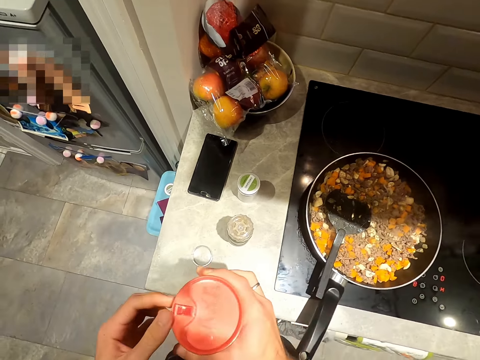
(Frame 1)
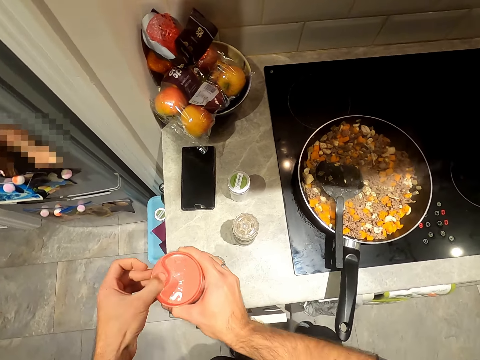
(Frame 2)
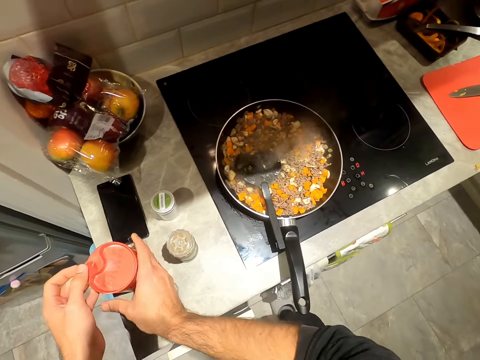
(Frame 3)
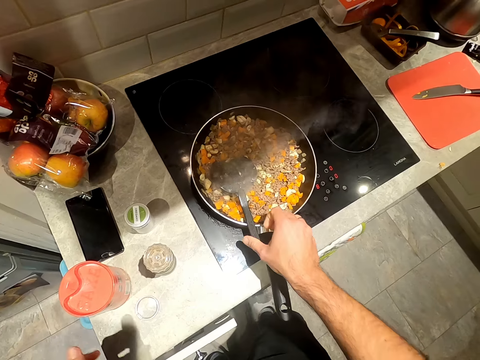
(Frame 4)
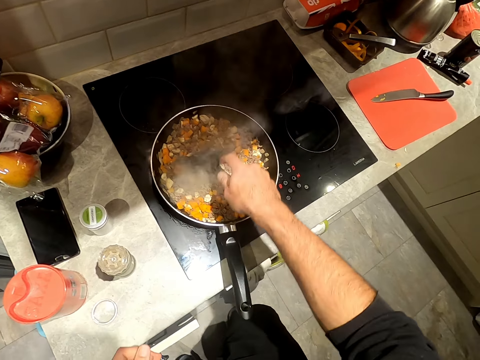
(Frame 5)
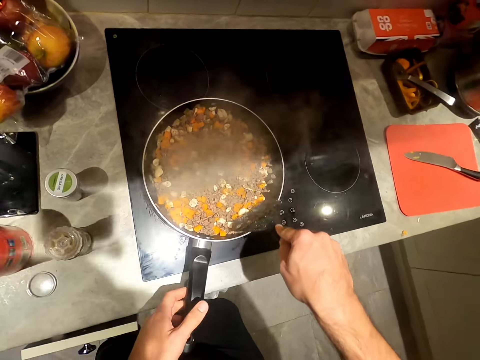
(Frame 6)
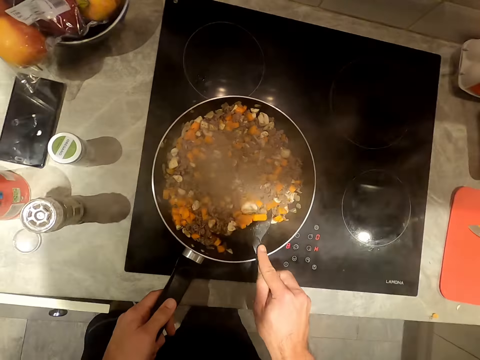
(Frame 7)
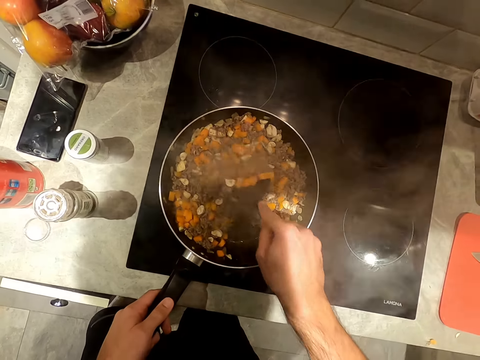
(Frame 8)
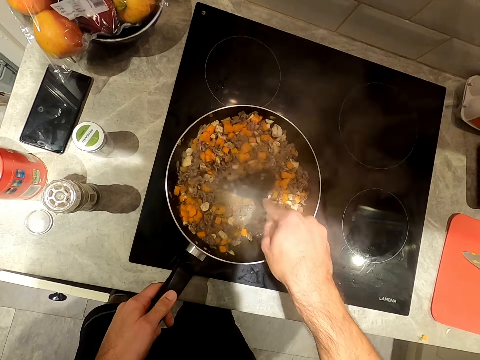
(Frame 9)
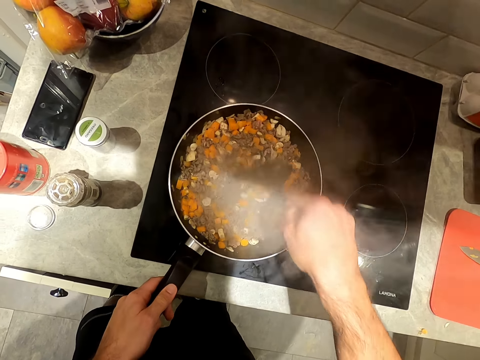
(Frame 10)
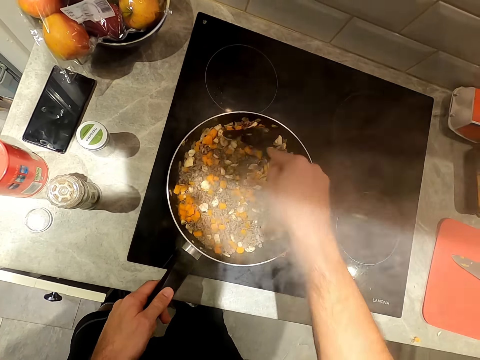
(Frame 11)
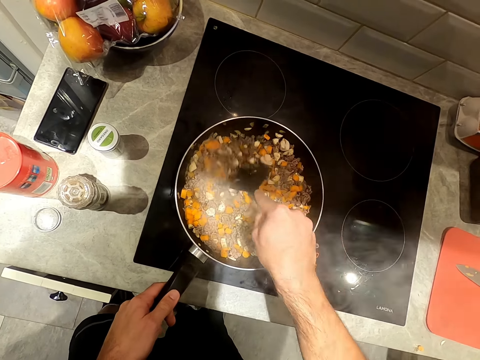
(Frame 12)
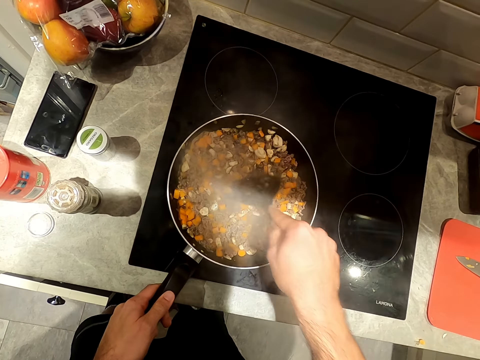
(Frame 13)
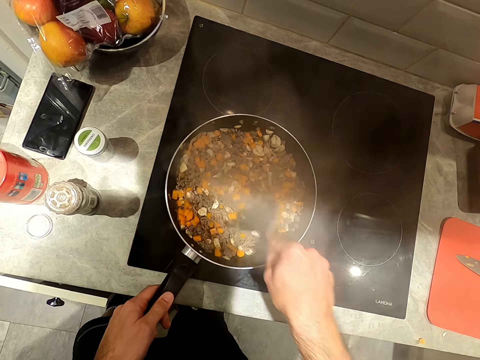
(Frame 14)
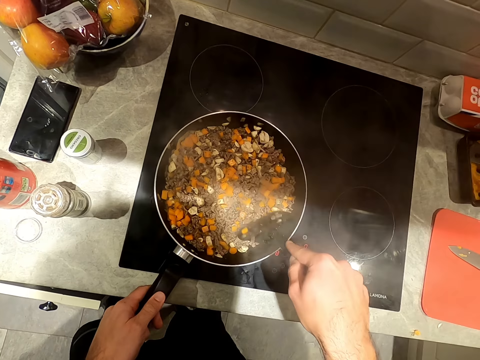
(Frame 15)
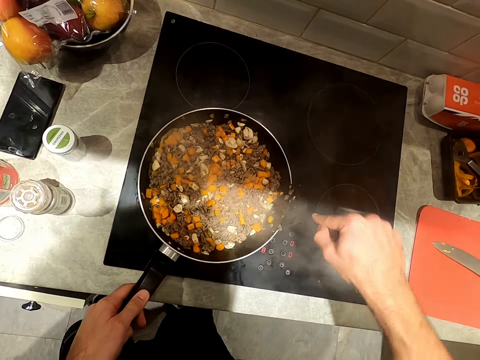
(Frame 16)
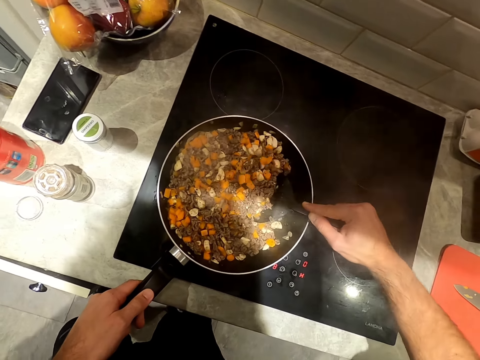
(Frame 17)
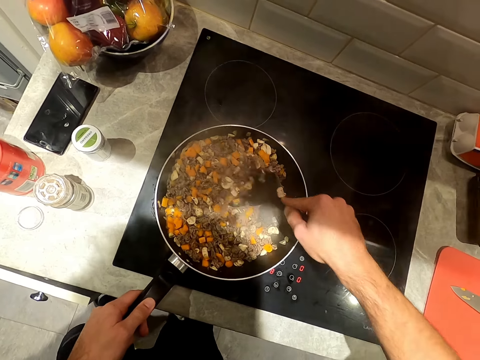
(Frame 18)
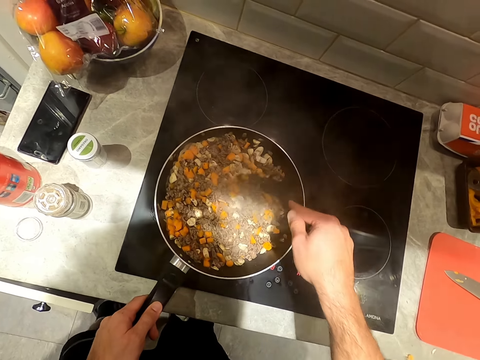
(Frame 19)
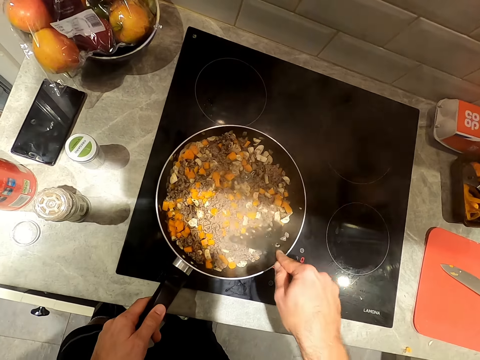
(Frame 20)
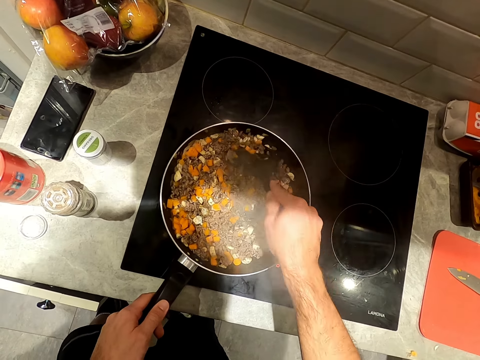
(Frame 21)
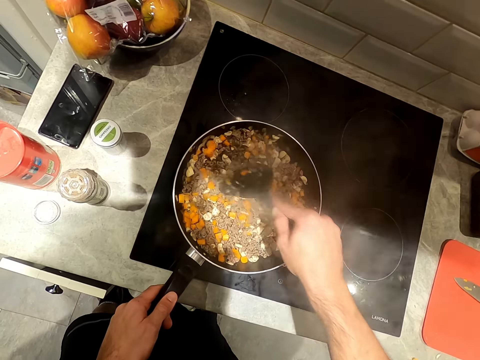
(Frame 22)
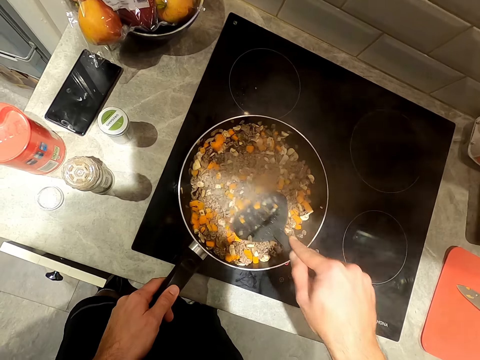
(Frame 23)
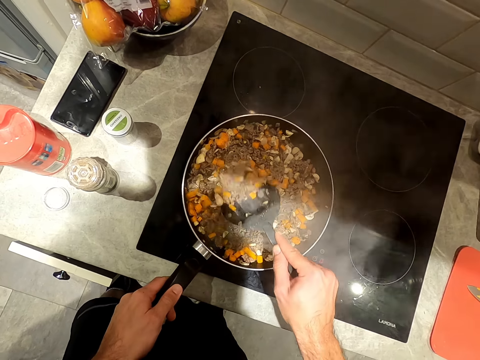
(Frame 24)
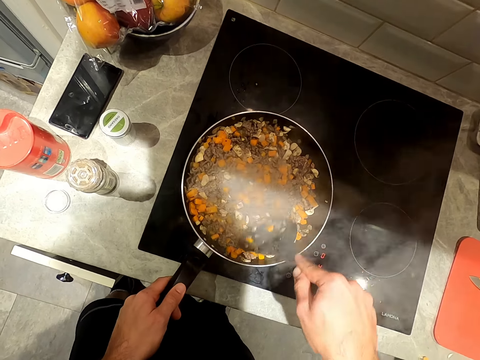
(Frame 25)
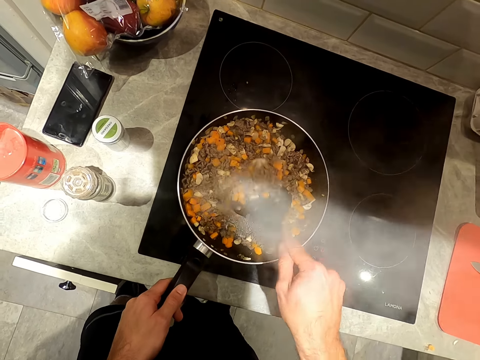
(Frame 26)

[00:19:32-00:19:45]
The camera wearer closes the bottle of salt in his right hand with his left hand. He places the bottle of salt in his right hand on the counter. He picks the spatula from the pan on the cooker with his right hand. He stirs the carrots and meat in the pan on the cooker with the spatula in his right hand, and holds the handle of the pan on the cooker with his left hand.

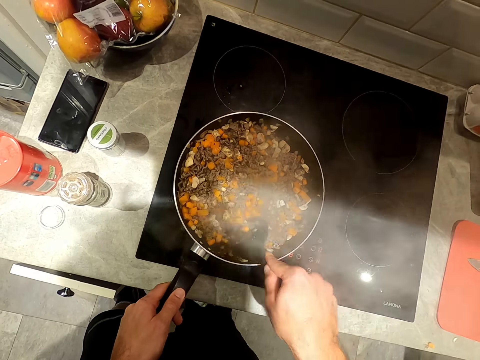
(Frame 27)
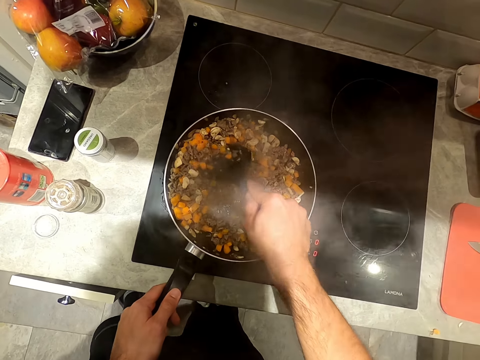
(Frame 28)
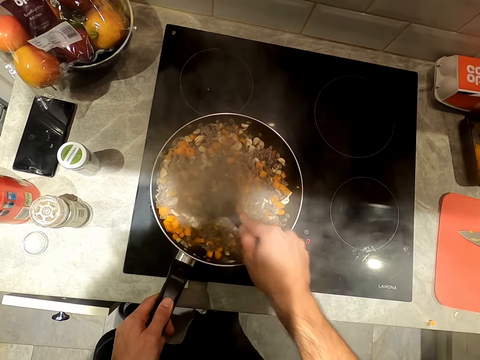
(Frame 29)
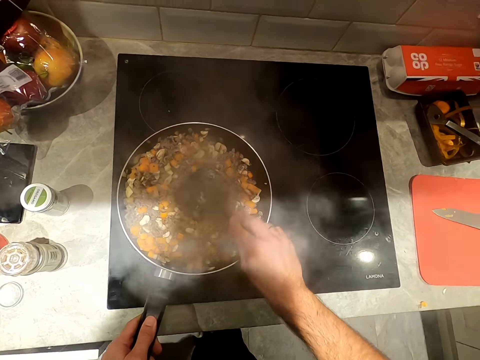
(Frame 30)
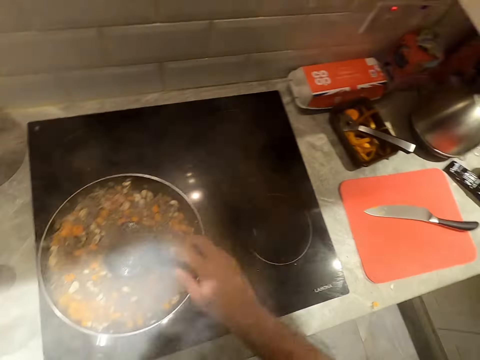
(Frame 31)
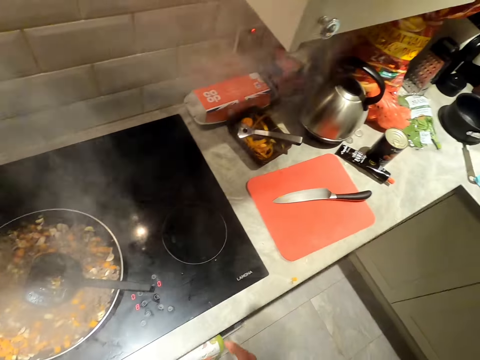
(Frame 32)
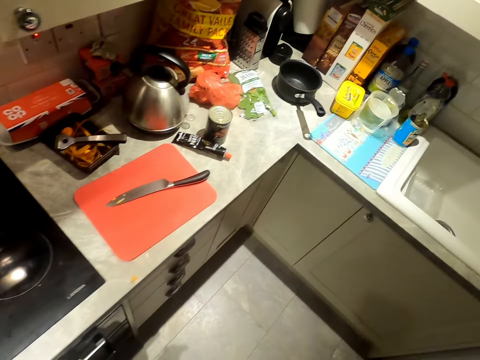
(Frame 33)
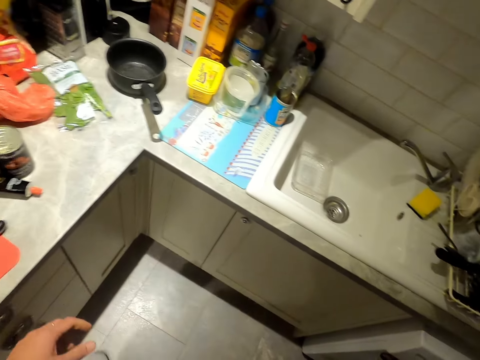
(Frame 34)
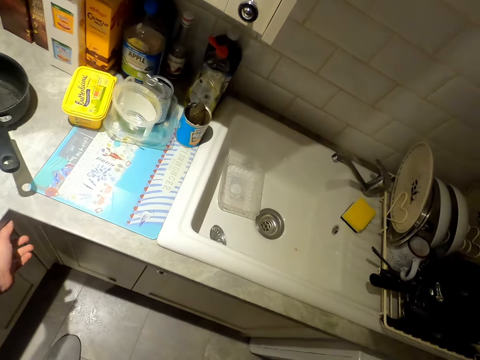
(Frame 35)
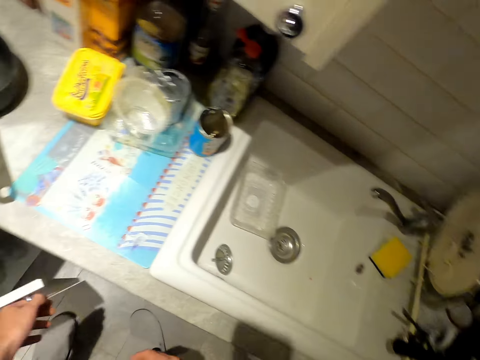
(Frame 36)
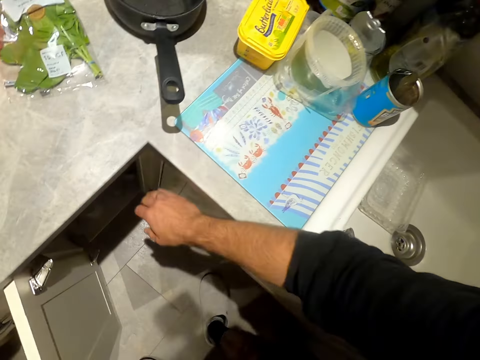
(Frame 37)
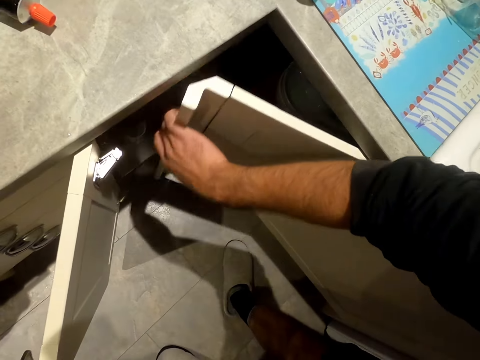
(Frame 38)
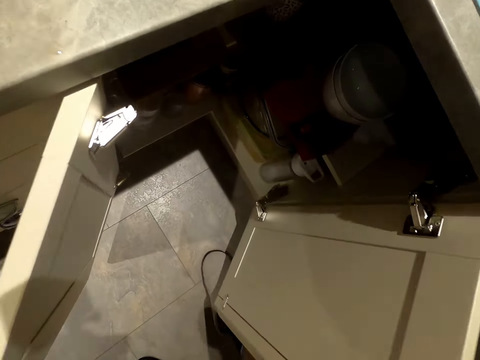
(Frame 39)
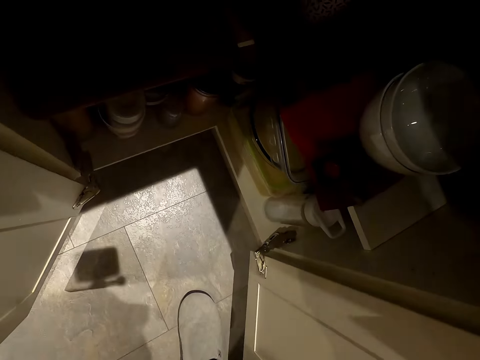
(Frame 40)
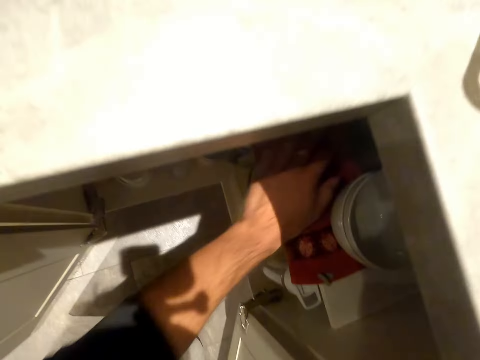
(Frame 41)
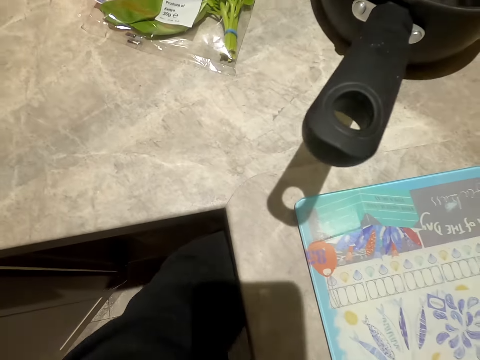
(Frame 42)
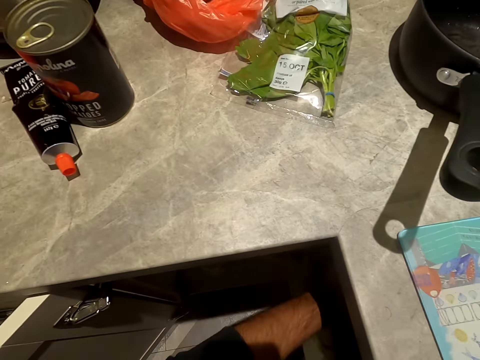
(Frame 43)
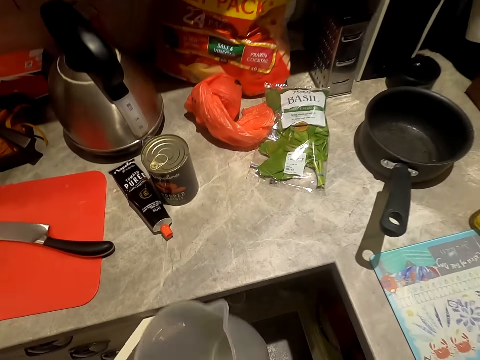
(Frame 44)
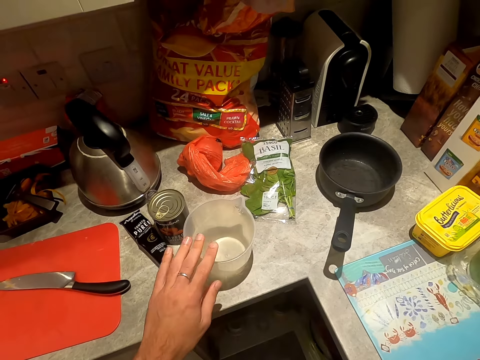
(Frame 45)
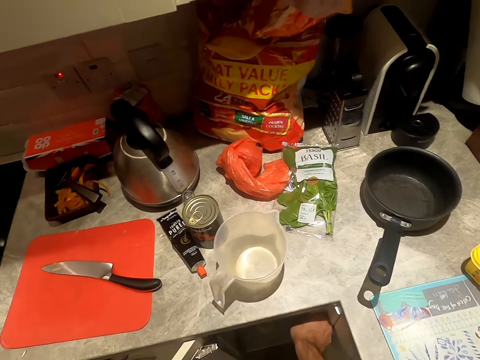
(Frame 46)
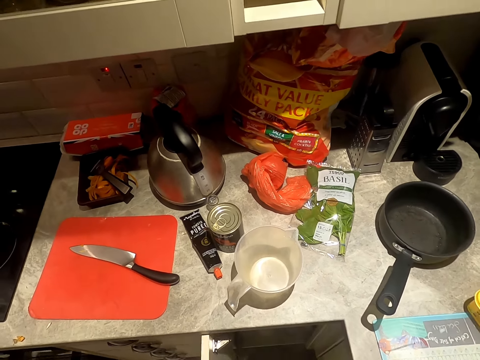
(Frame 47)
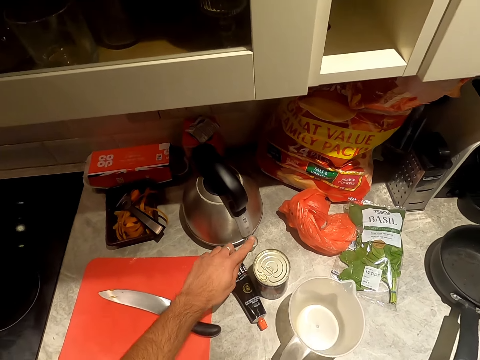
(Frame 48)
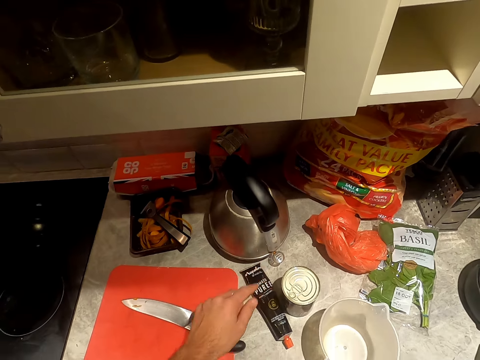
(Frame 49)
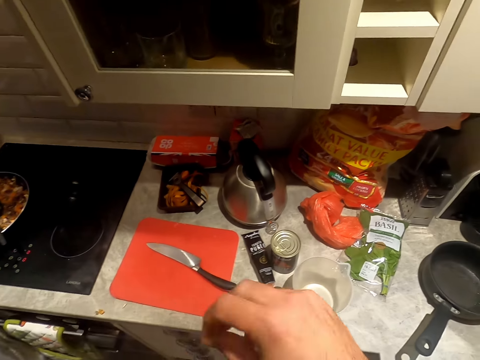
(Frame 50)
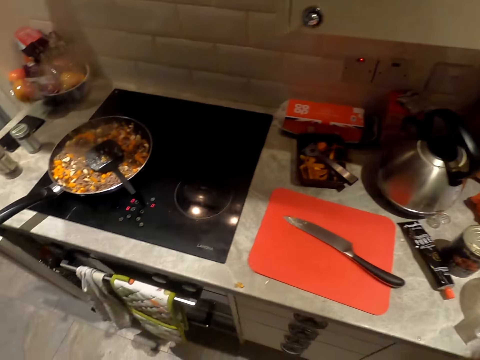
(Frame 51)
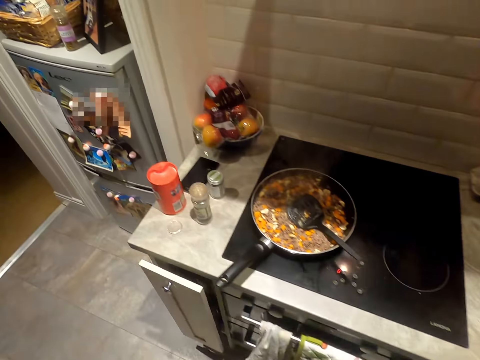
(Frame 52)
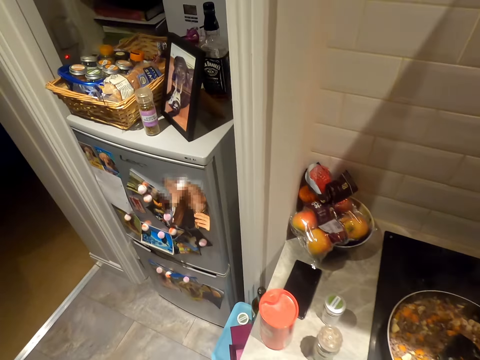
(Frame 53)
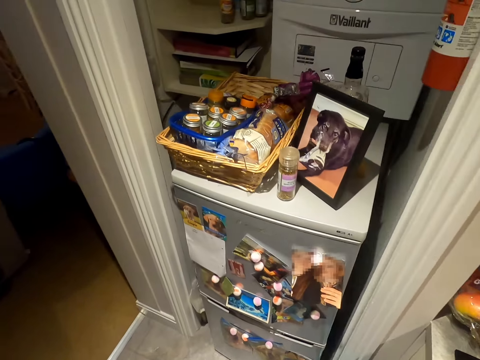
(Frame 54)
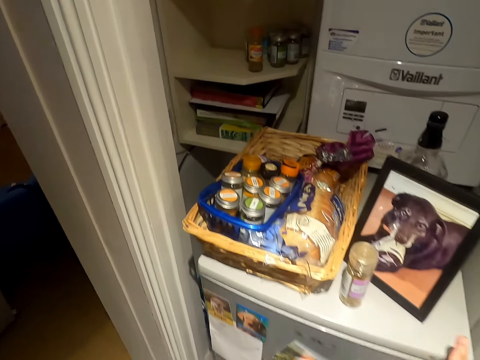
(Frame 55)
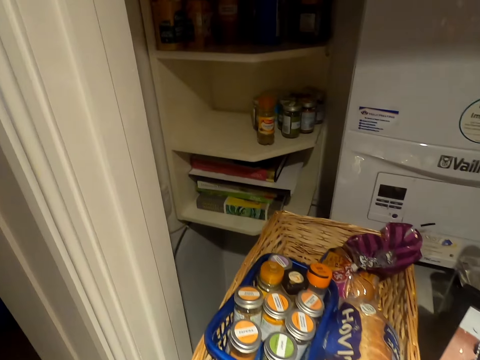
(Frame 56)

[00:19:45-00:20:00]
The camera wearer drops the spatula in his right hand in the pan on the counter. He opens a cupboard door with his left hand. He opens another cupboard door with his right hand. He takes a jug from the cupboard with his left hand. He places the jug on the counter with his left hand. He closes the cupboard doors with his right hand. He touches the counter or a kettle with his left hand. He walks to the shelf.
